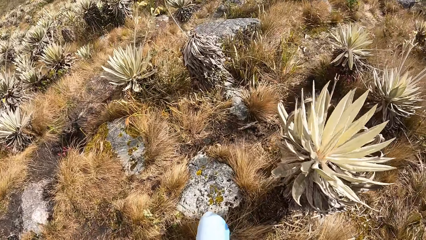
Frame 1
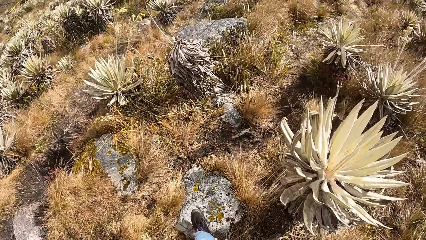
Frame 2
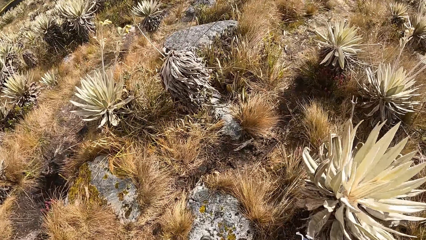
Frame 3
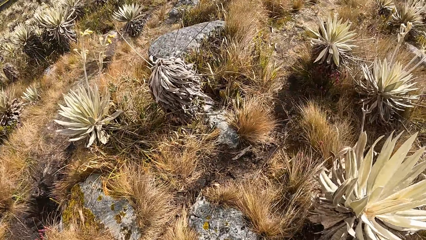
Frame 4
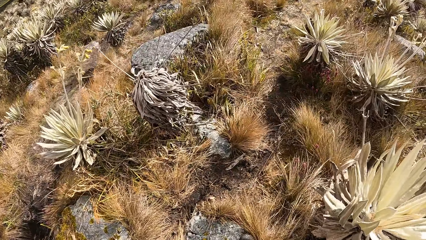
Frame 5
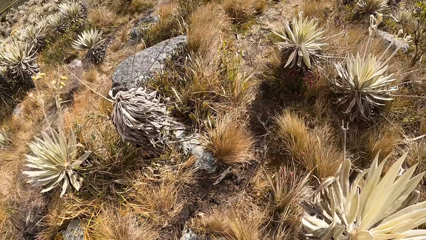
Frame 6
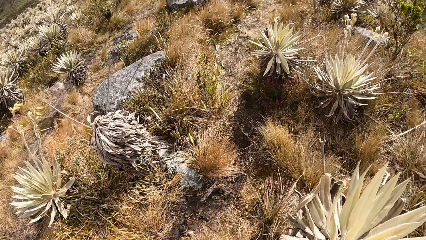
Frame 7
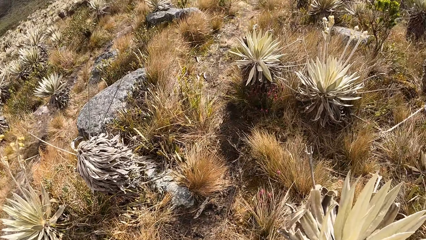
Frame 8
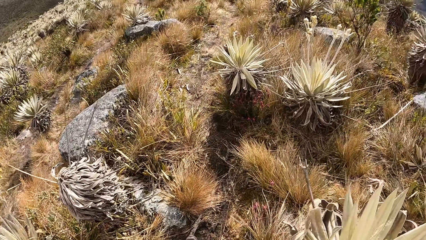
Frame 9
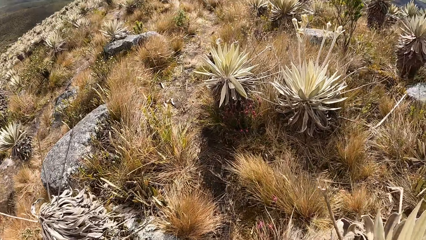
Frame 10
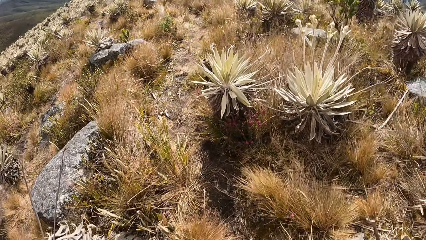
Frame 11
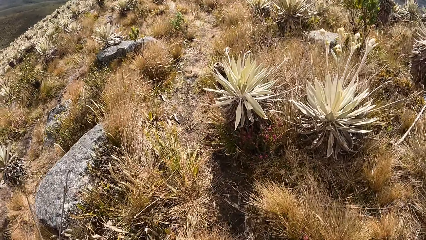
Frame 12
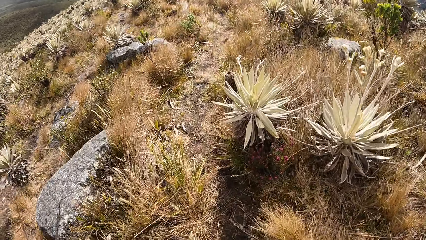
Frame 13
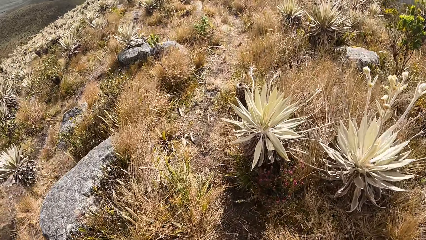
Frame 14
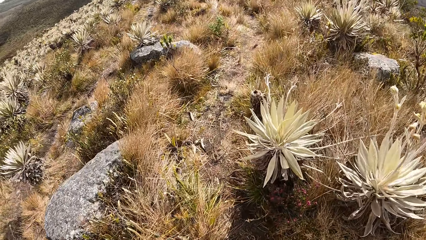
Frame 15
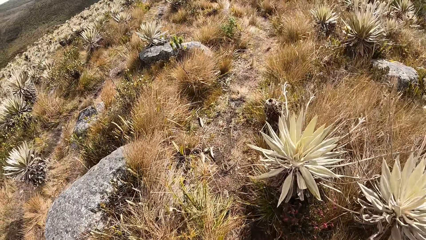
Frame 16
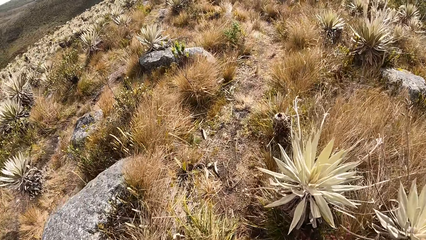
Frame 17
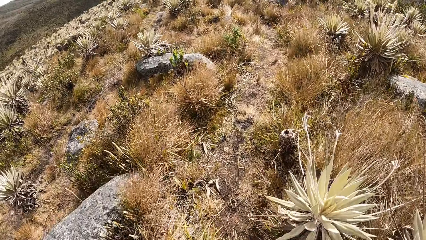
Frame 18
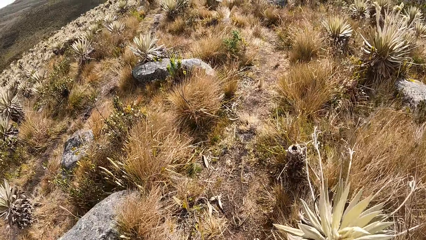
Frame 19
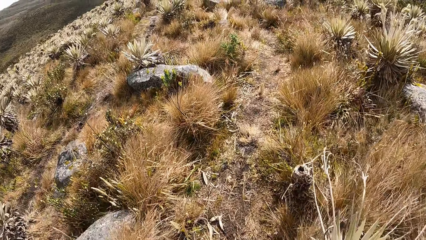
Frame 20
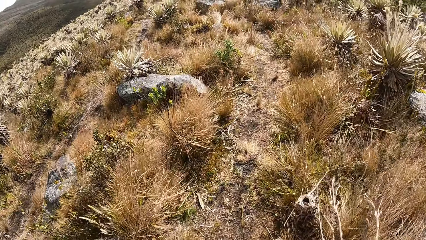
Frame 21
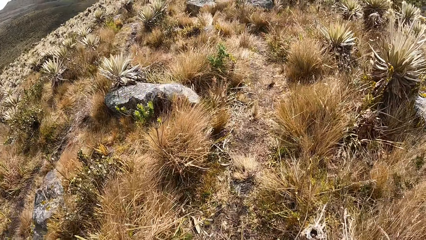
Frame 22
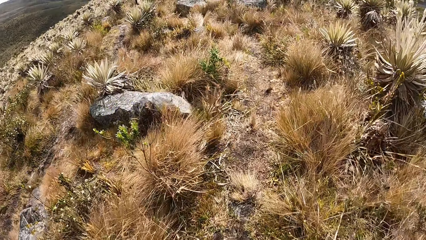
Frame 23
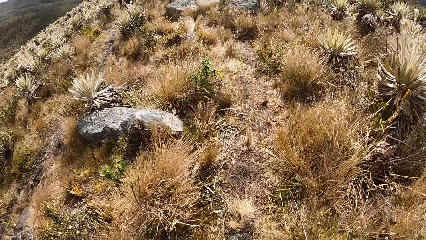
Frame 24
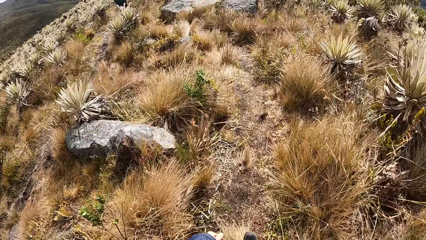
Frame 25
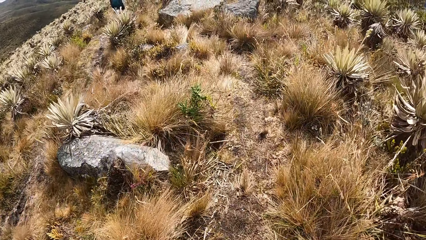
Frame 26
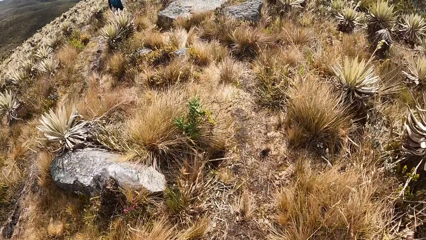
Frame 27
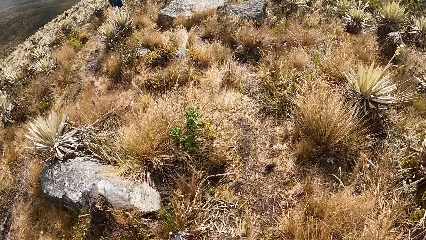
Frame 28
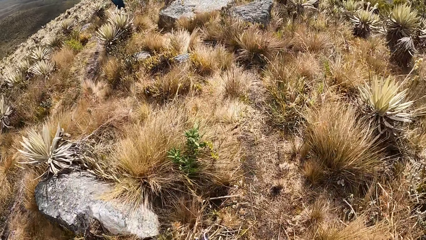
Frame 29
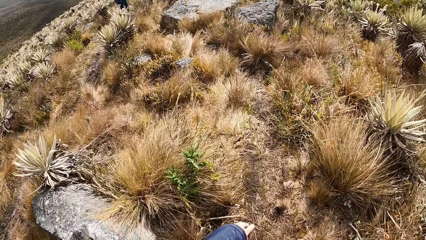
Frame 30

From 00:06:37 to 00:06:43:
The camera wearer walks.

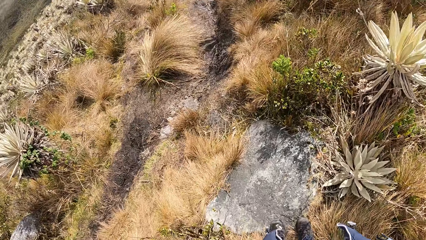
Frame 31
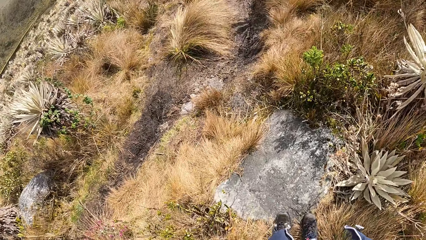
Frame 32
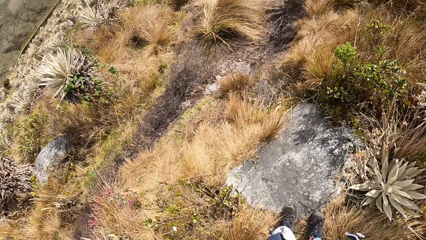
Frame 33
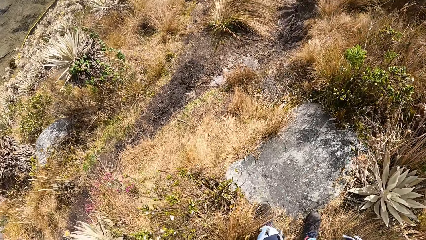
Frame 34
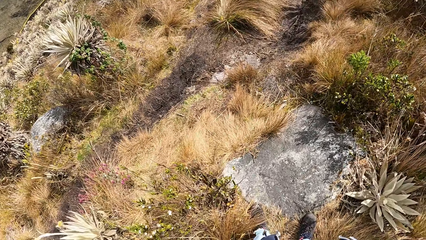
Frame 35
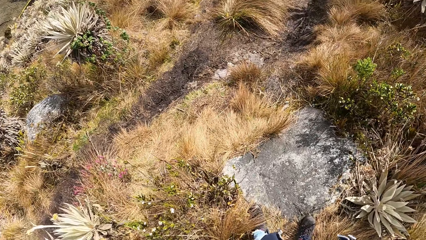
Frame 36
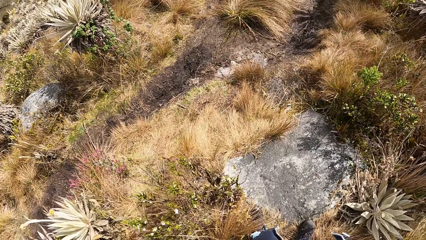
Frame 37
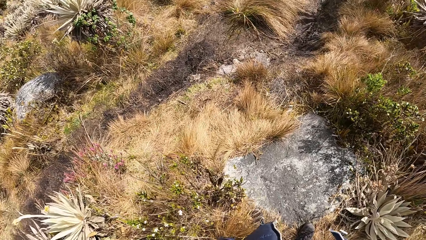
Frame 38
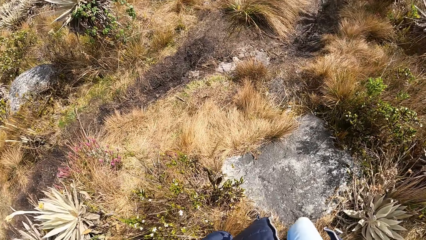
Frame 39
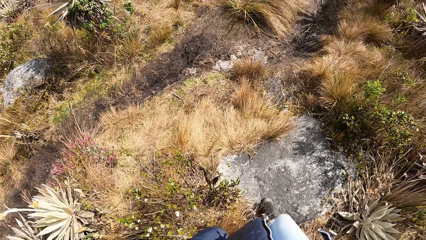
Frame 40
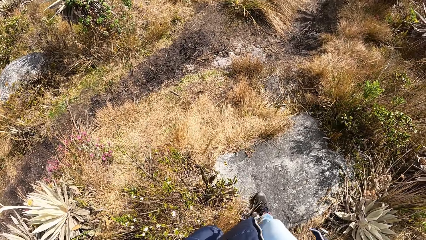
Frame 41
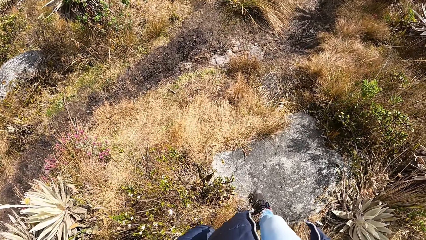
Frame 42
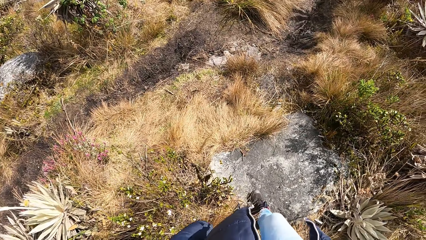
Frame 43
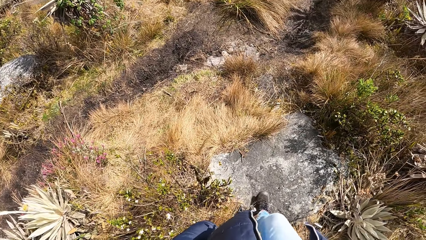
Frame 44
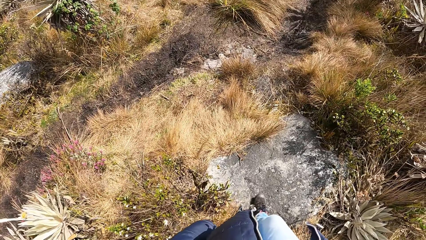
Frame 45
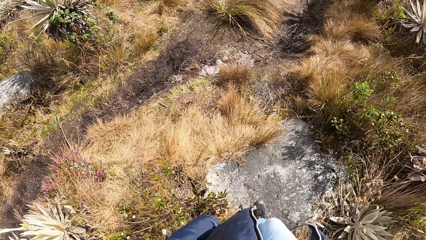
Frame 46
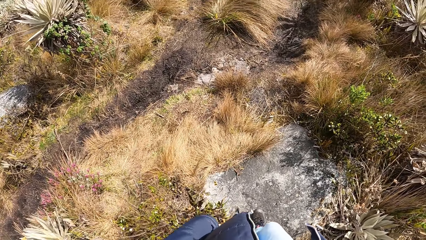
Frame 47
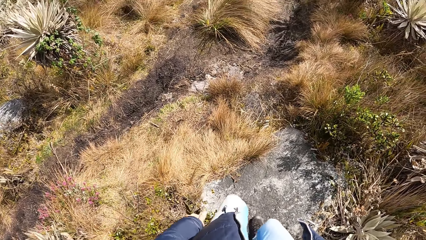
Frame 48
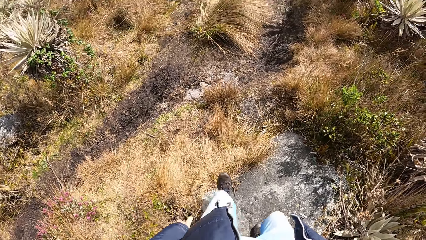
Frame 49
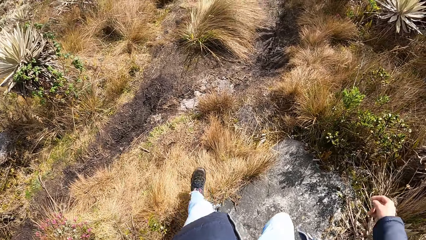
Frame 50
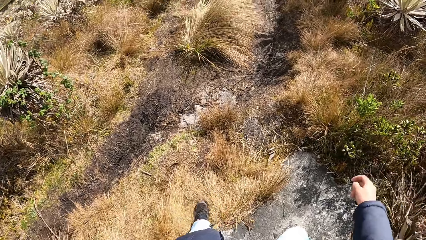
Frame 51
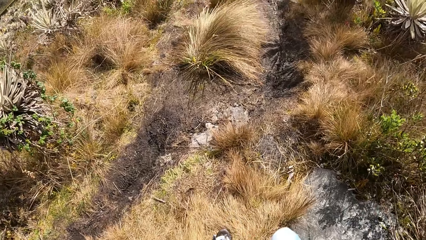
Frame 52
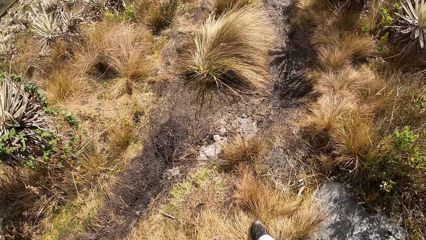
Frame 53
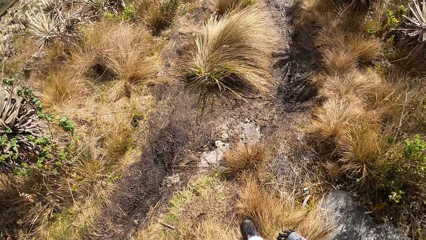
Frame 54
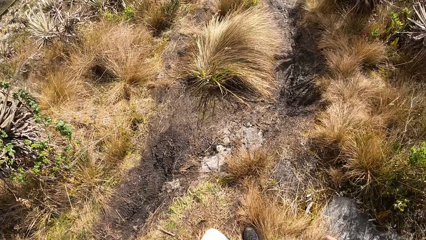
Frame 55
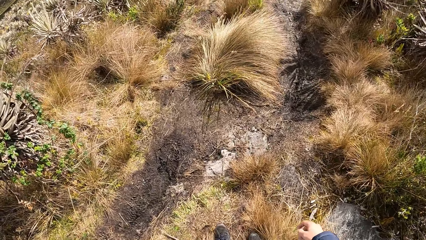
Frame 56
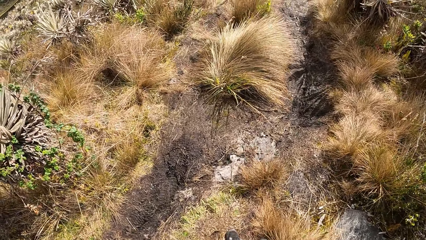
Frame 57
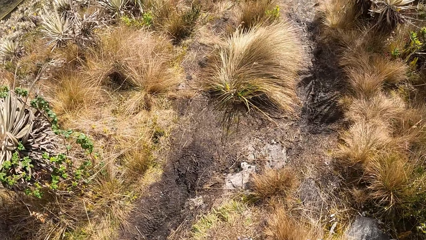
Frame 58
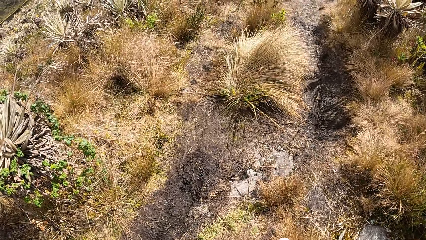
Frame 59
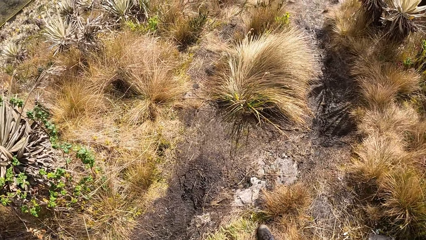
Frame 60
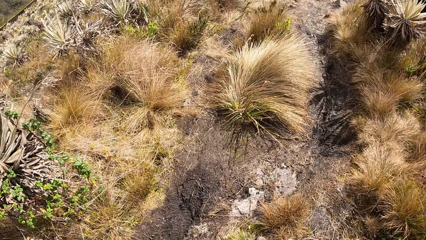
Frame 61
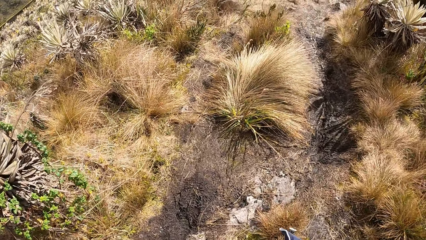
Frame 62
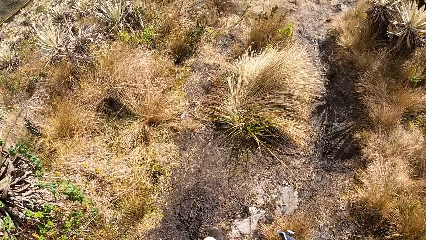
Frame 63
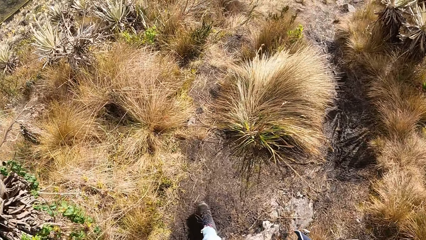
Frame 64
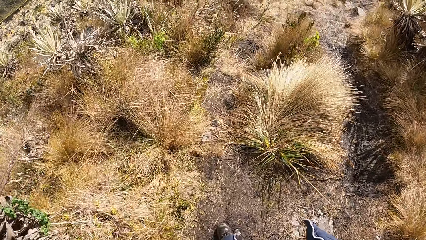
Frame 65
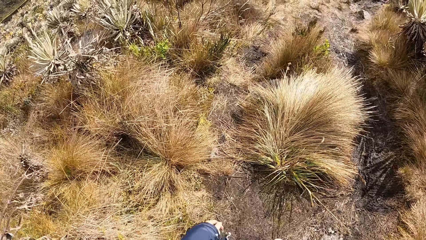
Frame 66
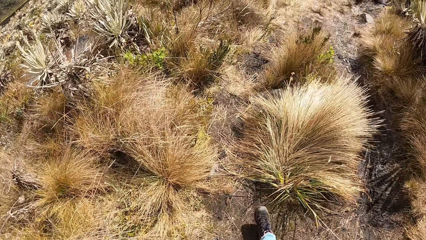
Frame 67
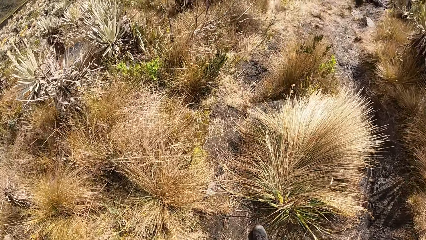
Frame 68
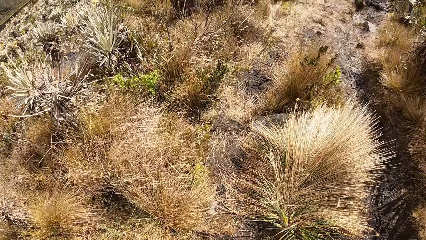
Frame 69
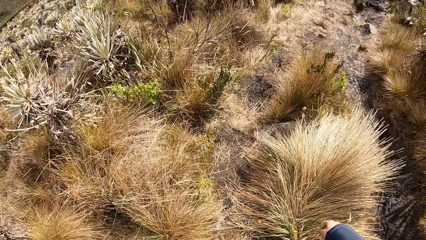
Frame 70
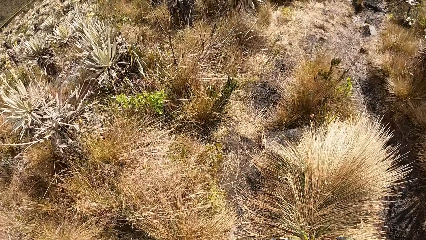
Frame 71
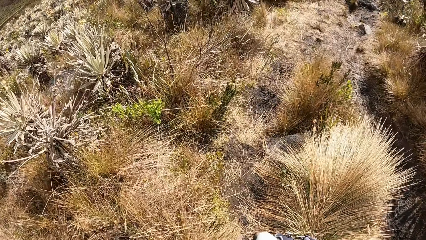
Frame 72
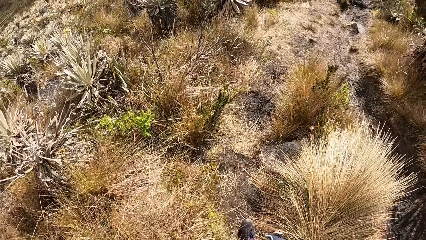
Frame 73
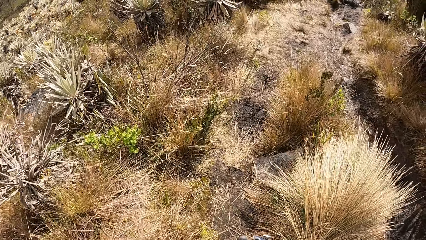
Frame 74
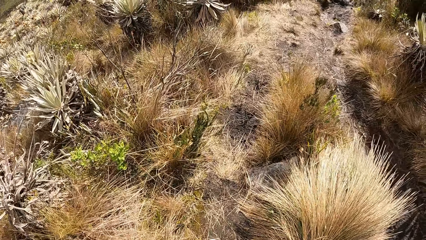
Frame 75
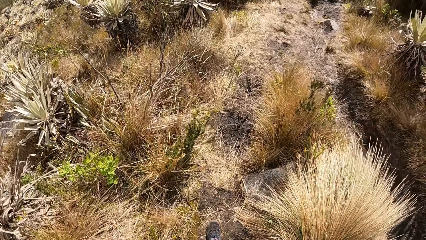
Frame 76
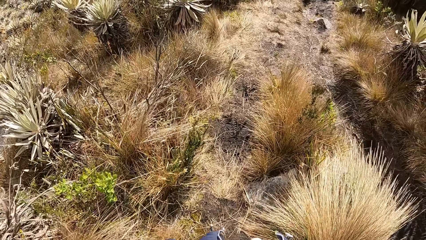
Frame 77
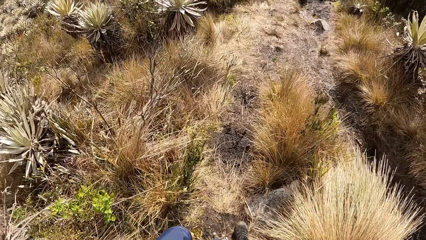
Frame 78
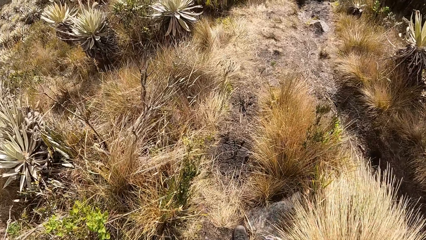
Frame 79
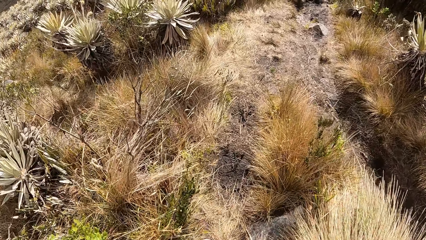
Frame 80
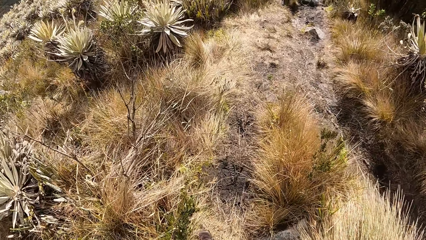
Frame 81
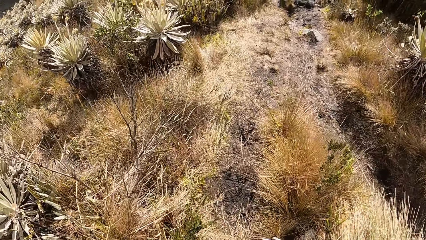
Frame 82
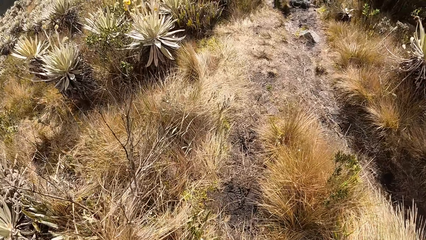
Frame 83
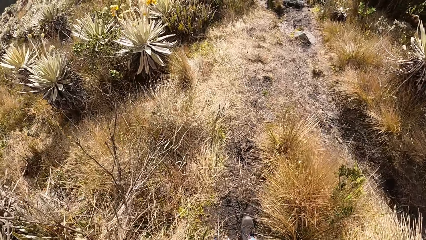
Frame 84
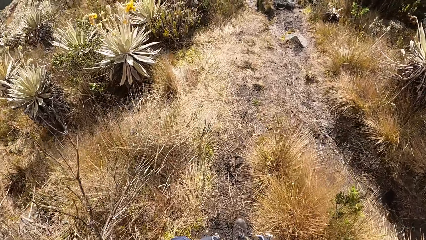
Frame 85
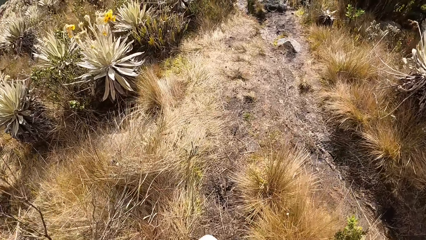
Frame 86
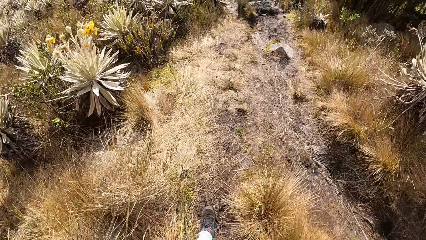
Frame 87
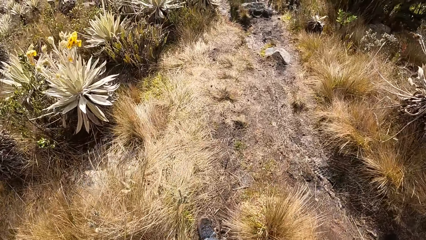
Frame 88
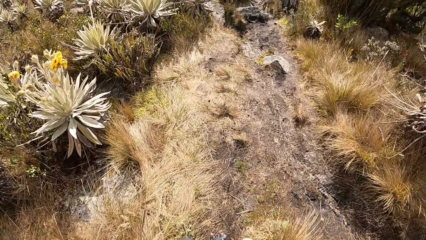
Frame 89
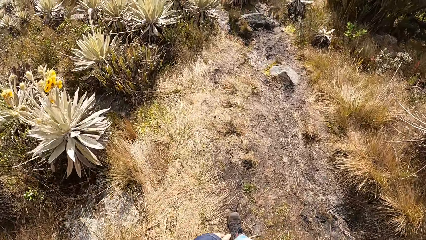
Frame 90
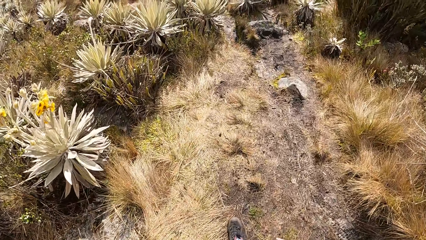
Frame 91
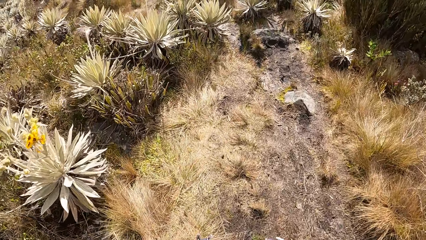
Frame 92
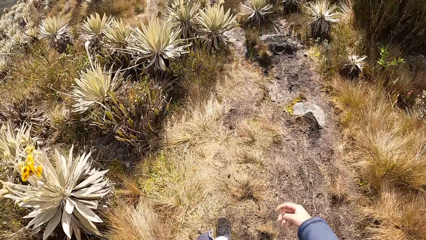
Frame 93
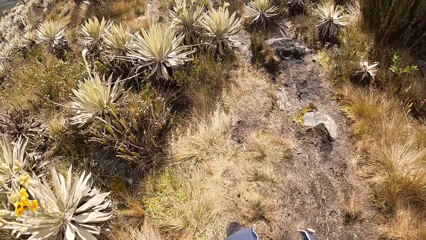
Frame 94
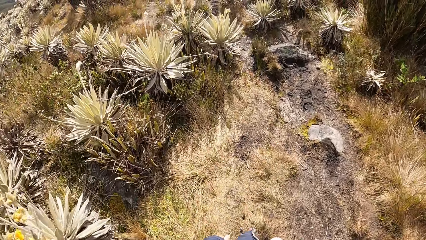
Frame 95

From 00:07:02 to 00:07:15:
The camera wearer stands. They walk.
